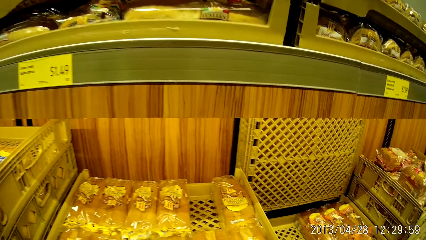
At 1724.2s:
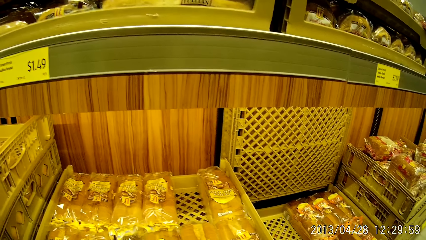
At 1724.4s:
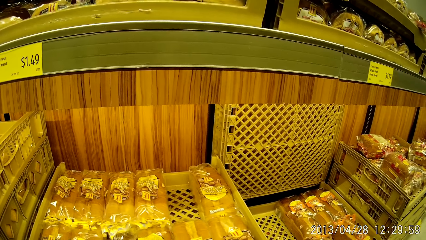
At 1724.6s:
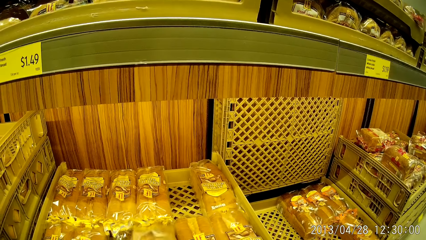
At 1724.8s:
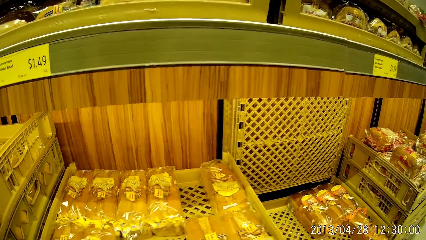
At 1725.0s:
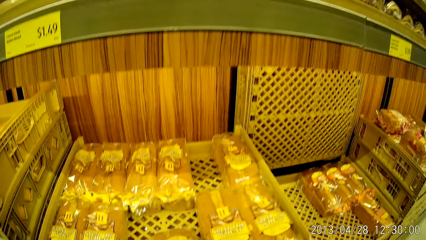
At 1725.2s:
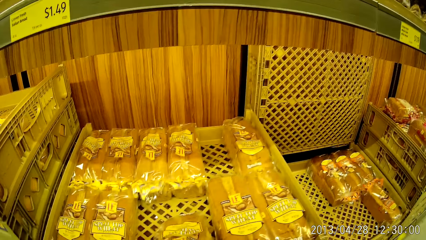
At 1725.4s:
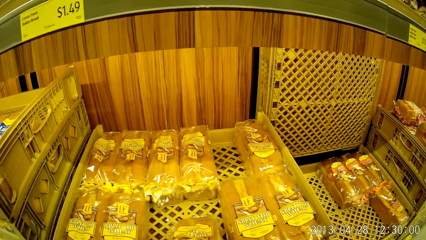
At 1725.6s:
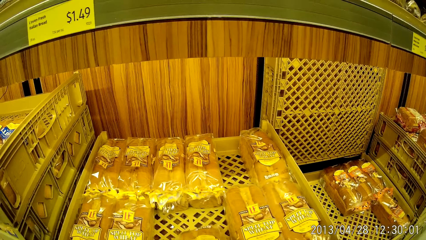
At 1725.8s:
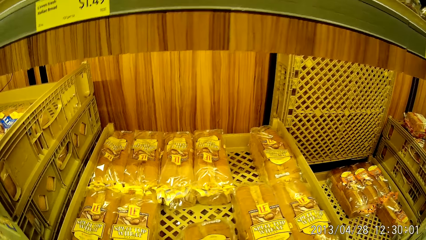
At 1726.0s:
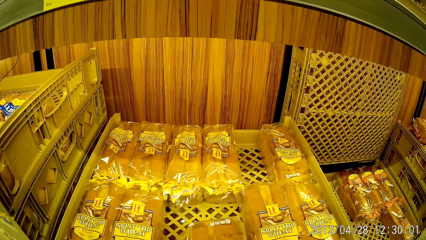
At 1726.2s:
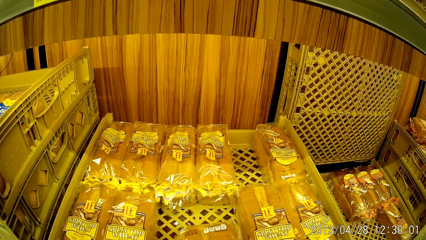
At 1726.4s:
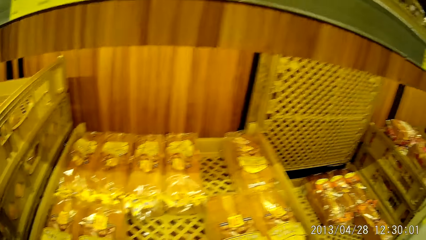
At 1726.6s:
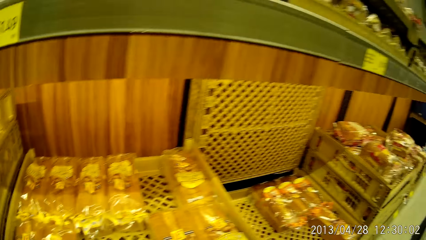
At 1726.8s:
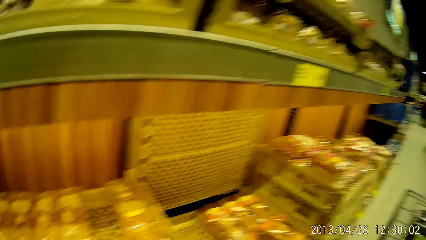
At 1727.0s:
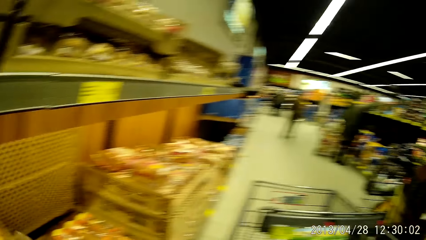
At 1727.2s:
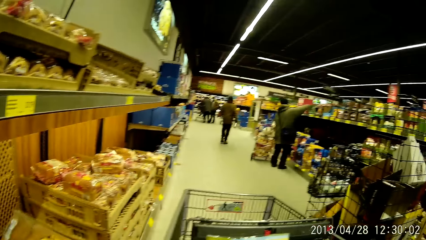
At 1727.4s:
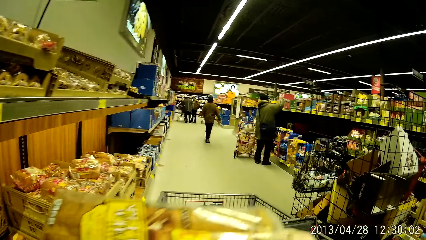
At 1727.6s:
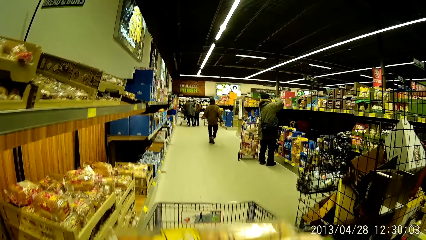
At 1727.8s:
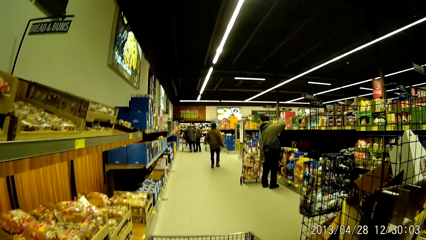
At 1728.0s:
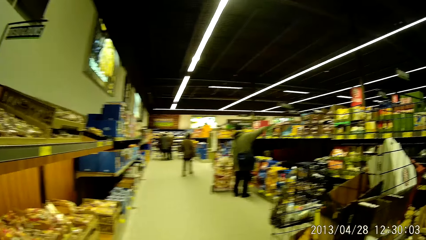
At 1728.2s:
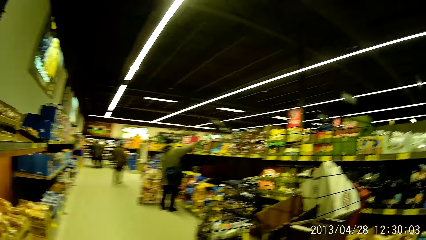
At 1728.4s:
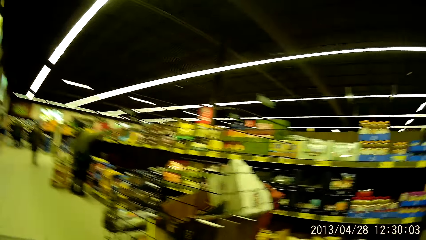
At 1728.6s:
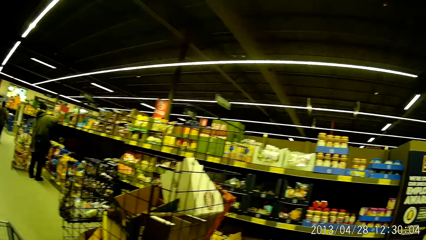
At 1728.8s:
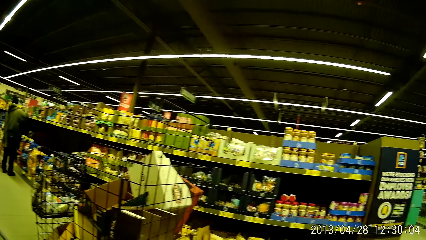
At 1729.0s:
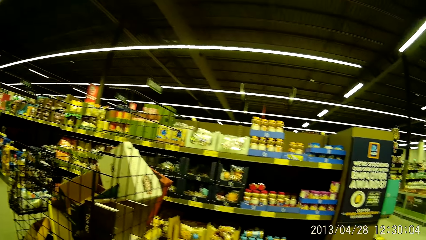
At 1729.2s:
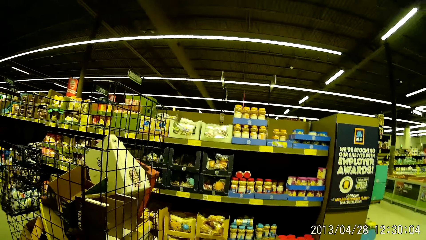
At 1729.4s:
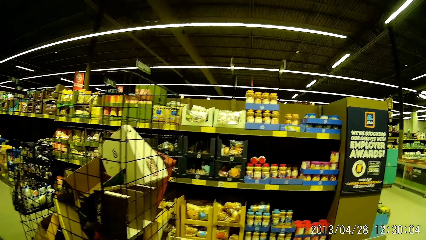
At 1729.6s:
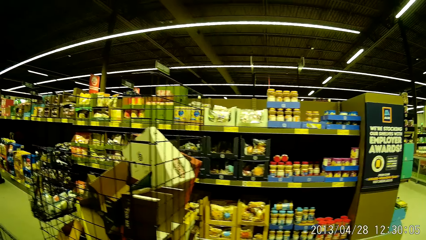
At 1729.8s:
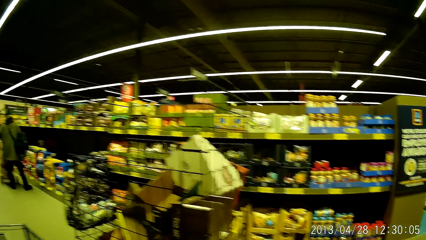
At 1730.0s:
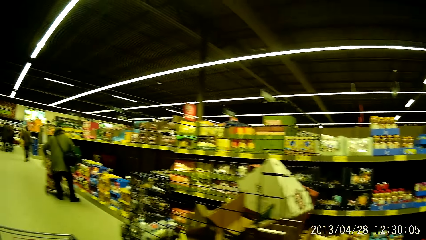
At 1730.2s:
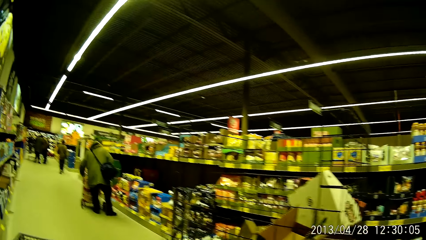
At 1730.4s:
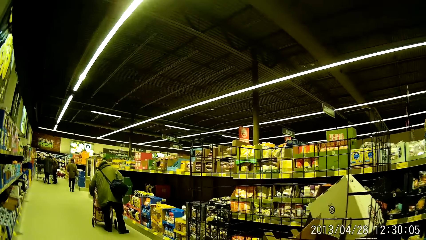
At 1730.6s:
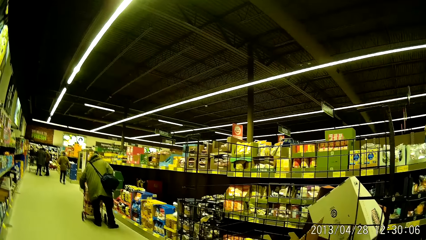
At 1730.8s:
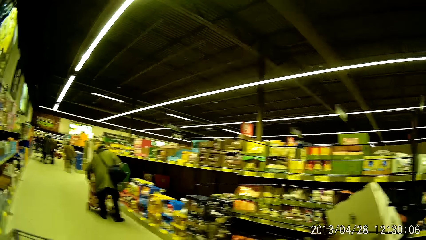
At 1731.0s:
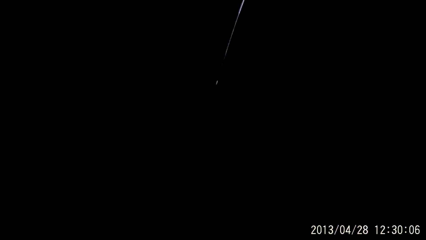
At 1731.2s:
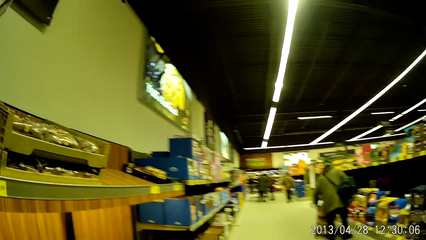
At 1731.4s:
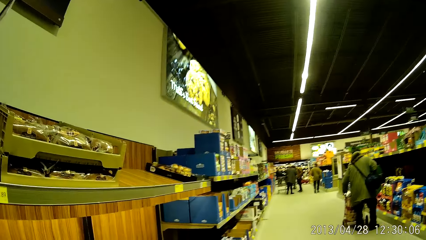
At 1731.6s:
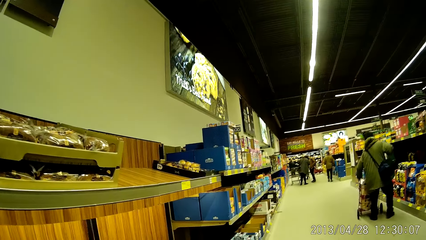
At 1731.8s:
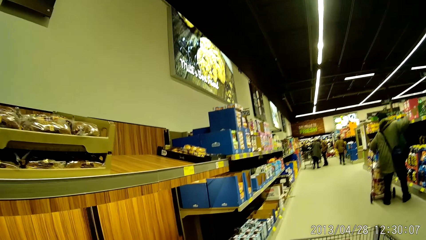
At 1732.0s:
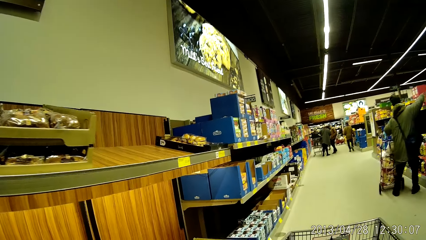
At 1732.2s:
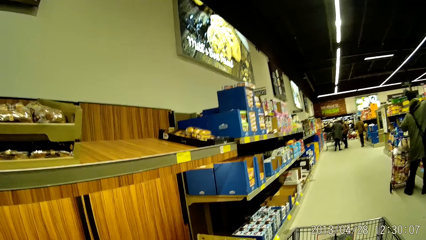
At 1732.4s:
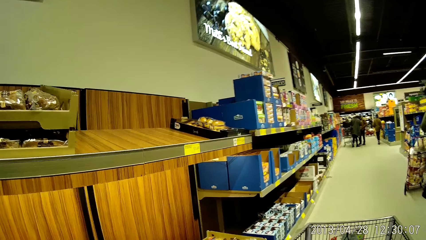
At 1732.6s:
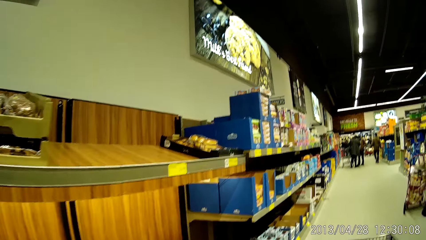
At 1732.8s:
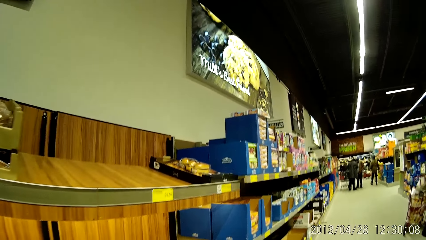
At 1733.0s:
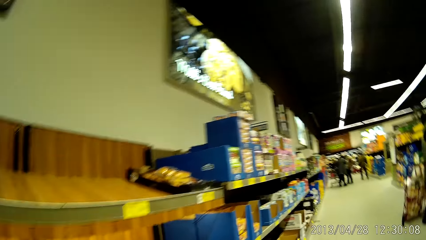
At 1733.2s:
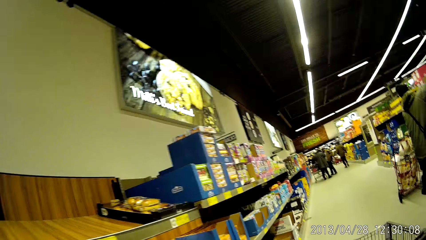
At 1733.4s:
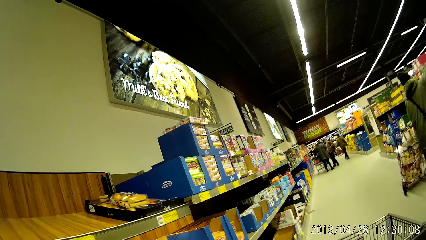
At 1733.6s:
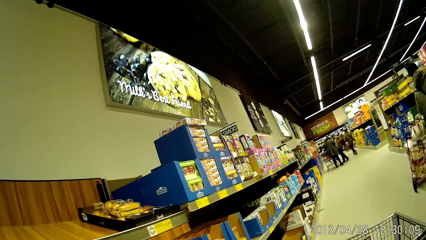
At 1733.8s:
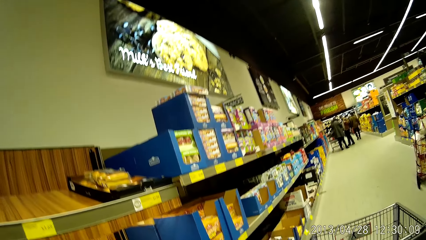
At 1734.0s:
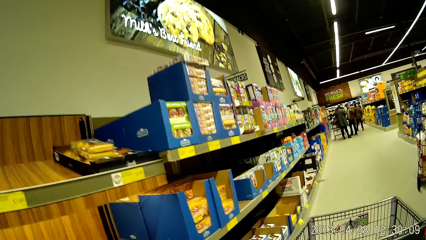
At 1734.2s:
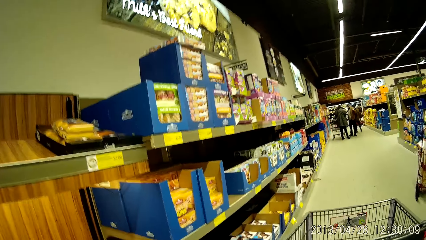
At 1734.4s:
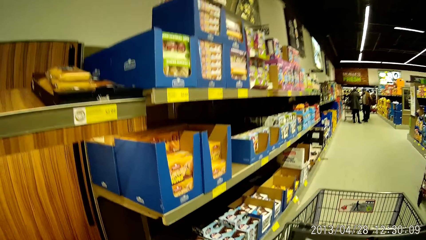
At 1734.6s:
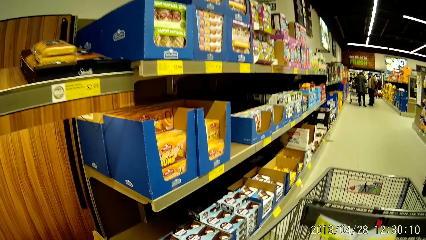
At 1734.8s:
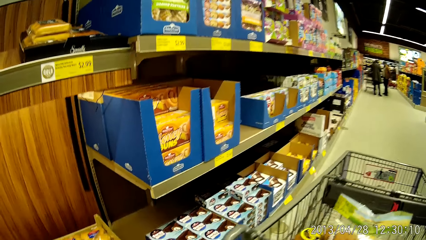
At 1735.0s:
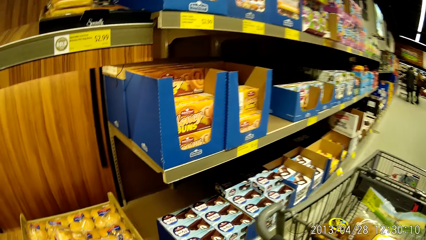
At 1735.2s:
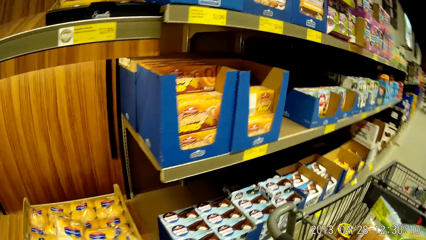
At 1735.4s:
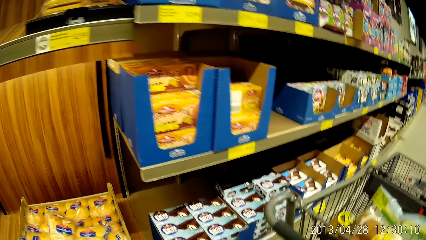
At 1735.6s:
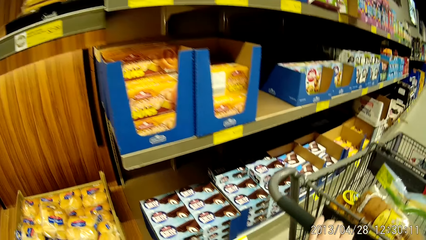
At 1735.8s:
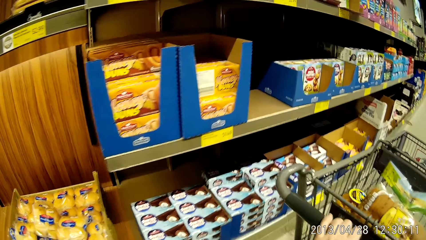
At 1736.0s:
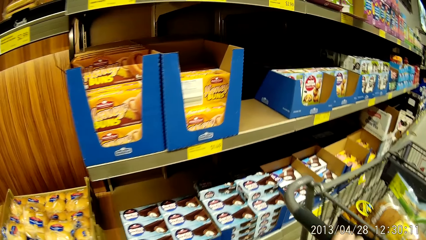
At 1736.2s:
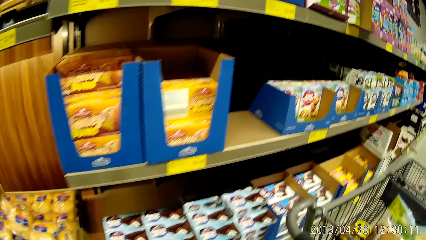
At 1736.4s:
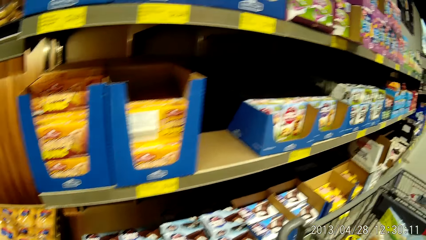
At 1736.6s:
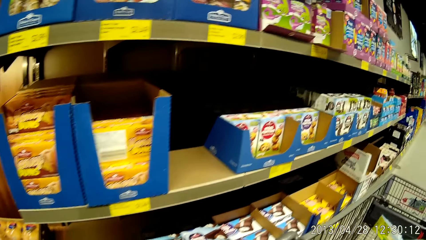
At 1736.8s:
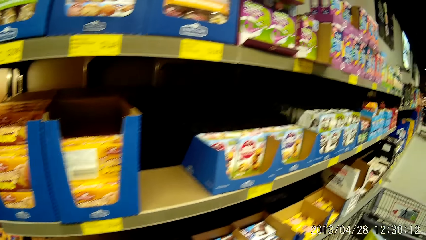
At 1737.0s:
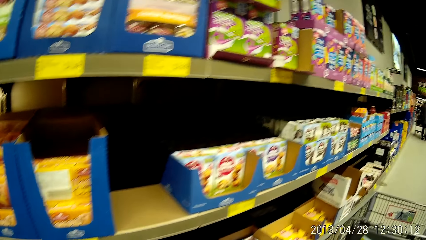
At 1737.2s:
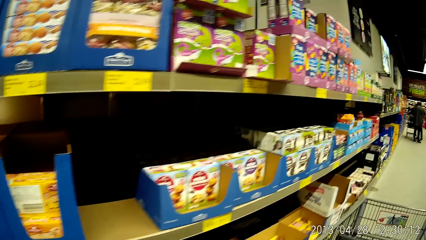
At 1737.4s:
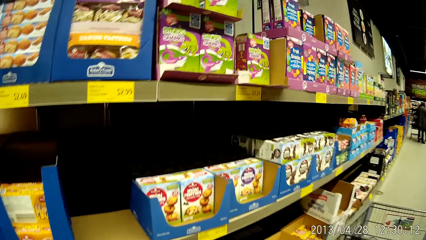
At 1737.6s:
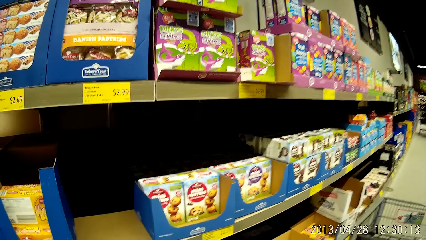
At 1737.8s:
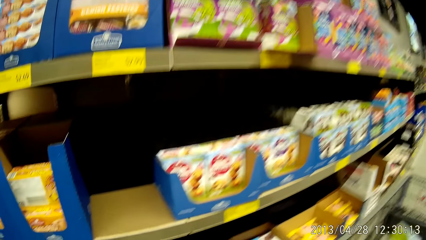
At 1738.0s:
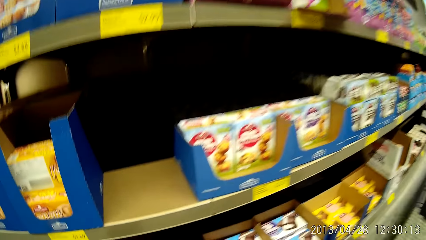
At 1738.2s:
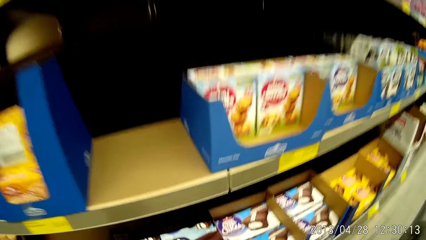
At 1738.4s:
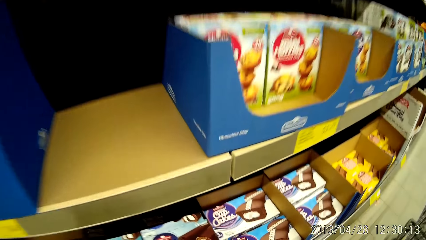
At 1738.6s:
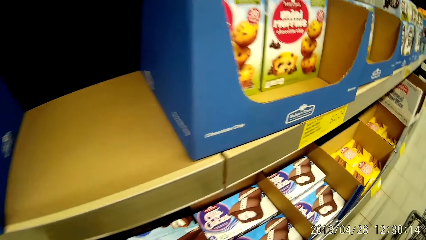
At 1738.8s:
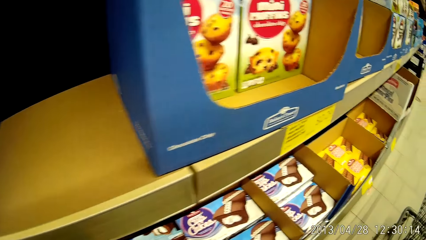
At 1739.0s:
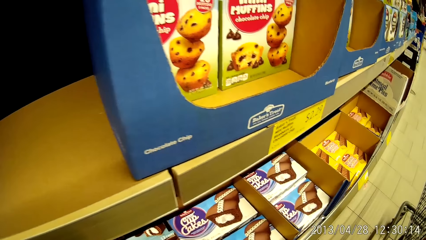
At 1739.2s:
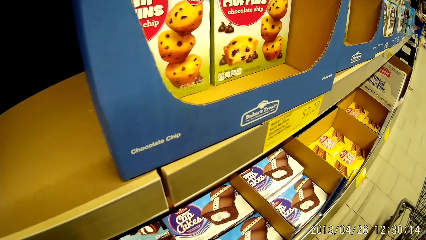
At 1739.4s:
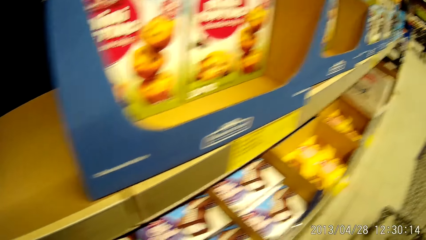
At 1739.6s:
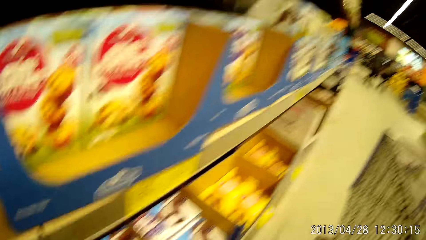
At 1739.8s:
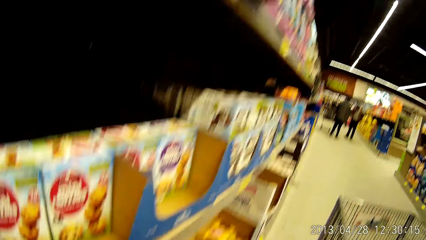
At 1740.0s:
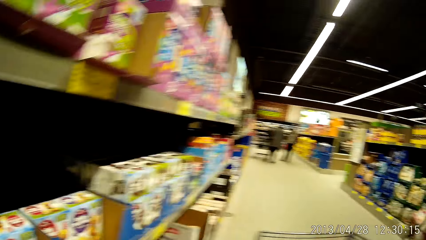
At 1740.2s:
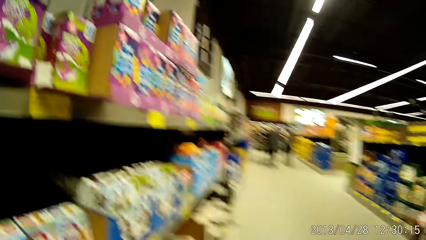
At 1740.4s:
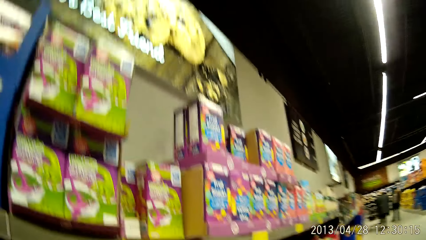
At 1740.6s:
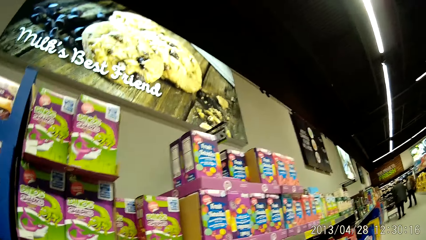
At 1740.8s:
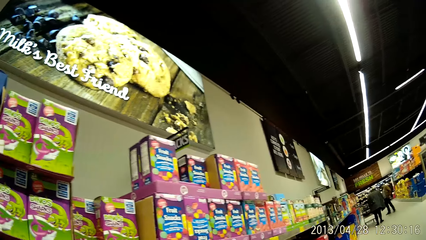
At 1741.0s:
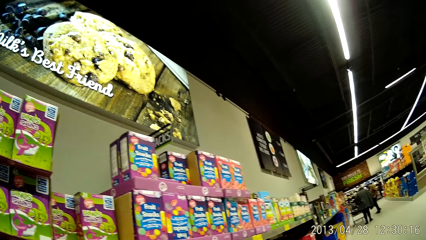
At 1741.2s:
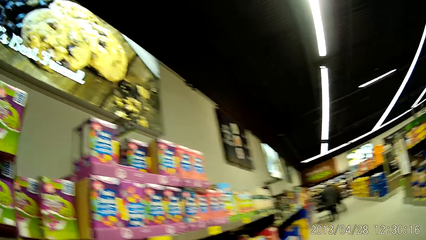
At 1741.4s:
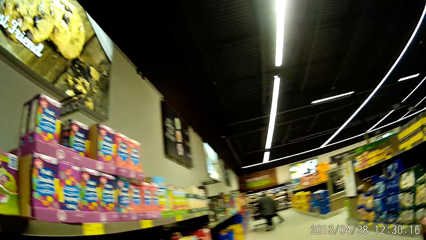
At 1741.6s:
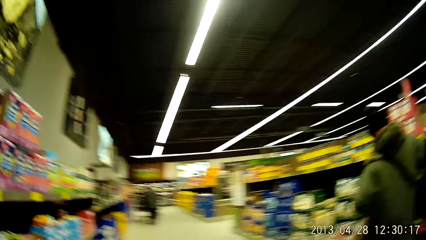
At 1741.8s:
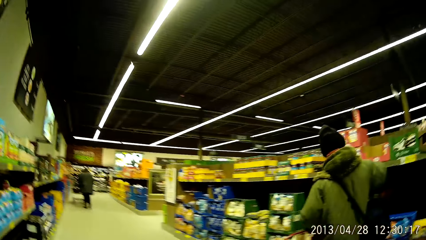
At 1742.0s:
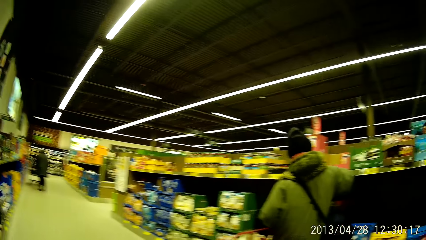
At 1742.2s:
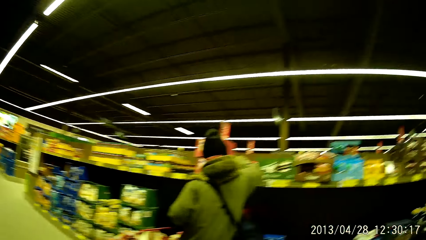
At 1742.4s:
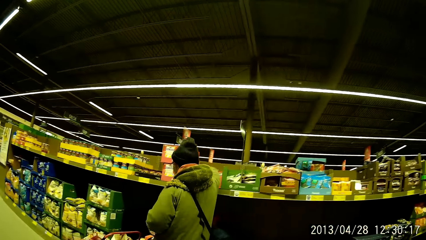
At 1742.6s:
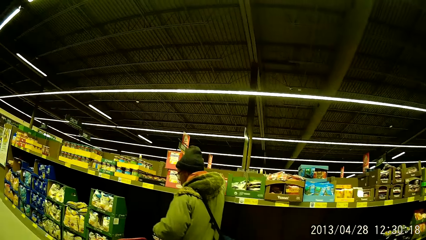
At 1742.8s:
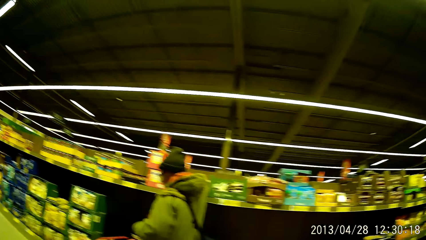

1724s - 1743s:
The camera wearer picks up a loaf of bread on the shelf. They put the loaf of bread in a trolley. They push the trolley around the store. They stand in the store.
